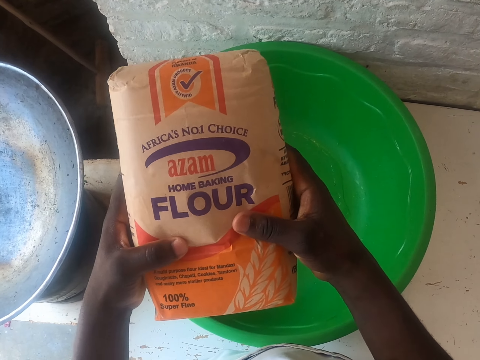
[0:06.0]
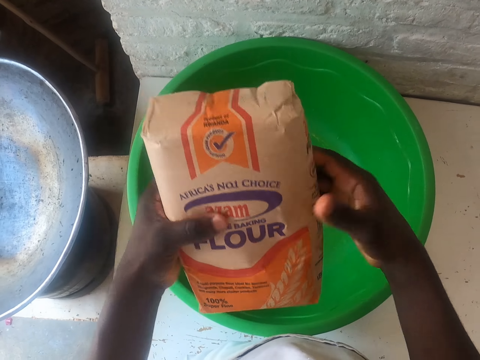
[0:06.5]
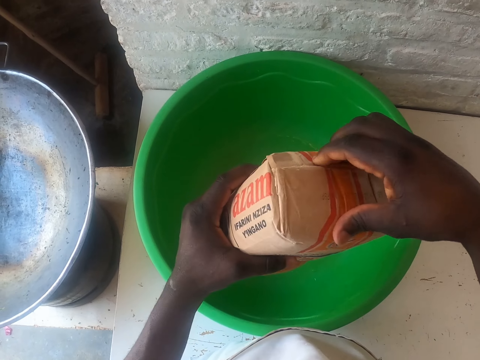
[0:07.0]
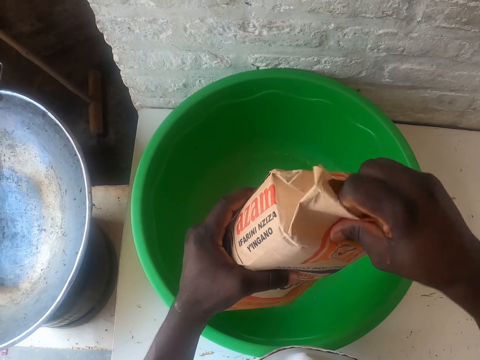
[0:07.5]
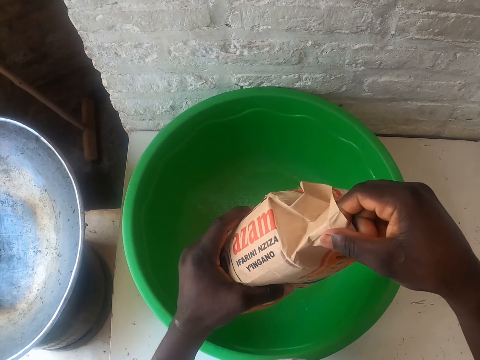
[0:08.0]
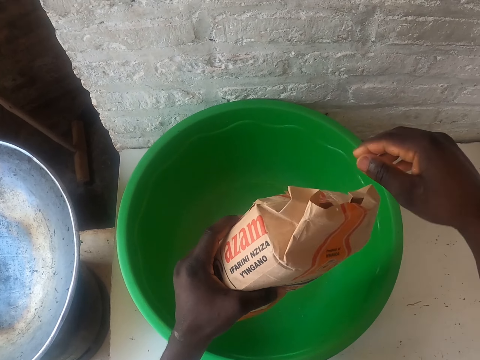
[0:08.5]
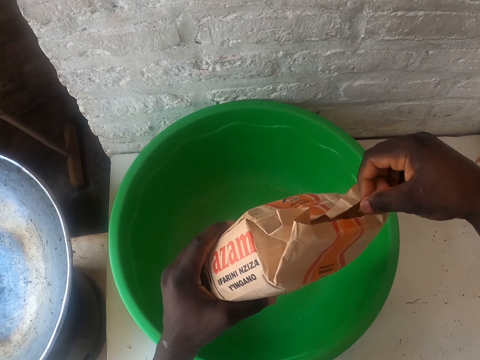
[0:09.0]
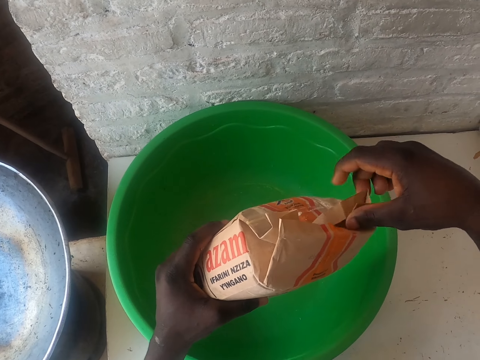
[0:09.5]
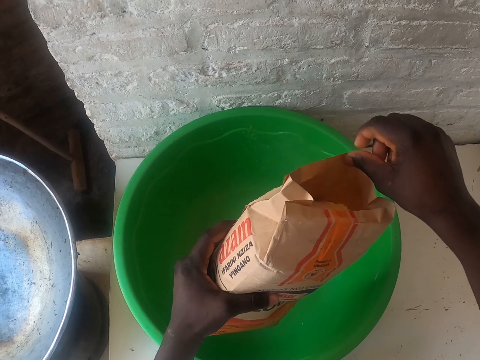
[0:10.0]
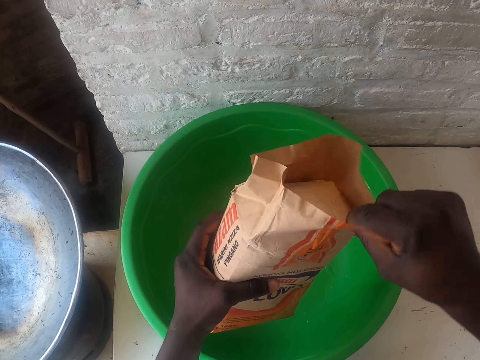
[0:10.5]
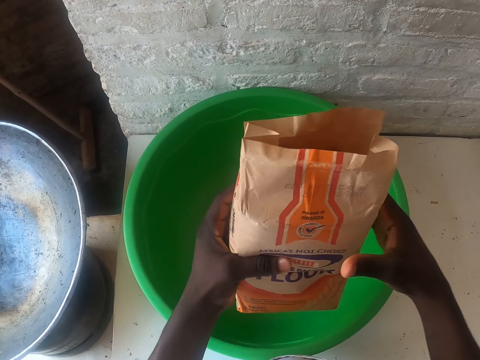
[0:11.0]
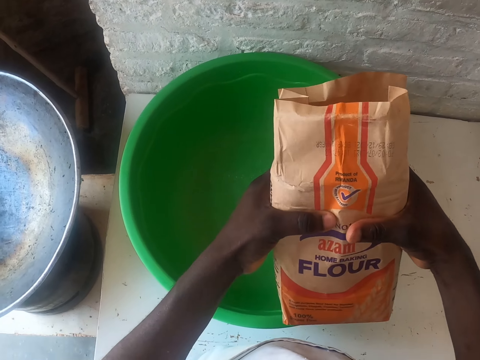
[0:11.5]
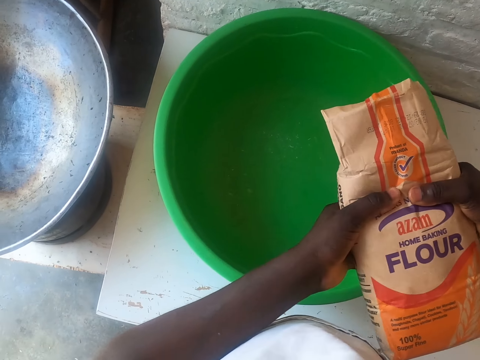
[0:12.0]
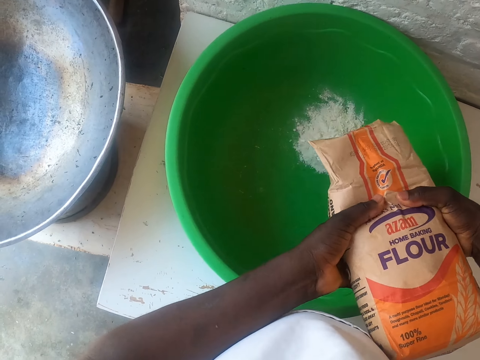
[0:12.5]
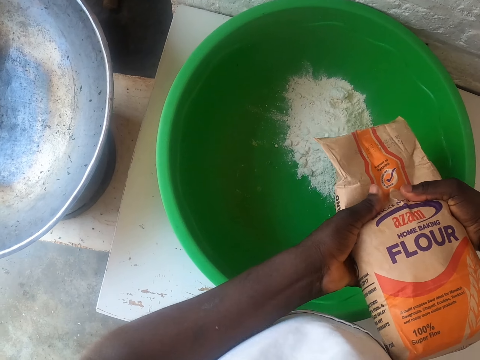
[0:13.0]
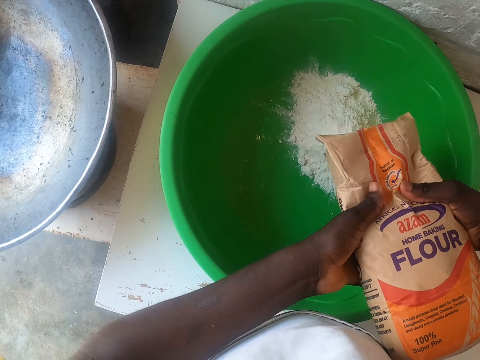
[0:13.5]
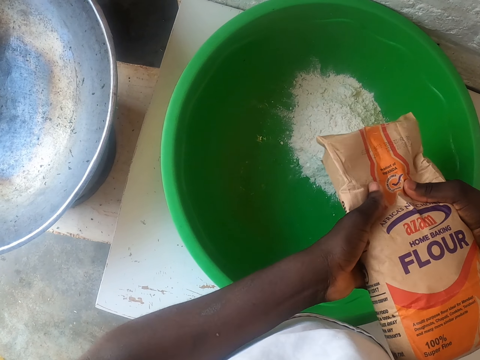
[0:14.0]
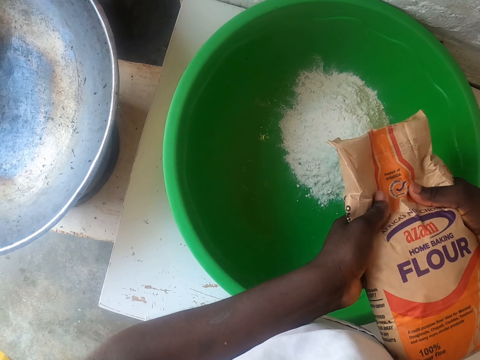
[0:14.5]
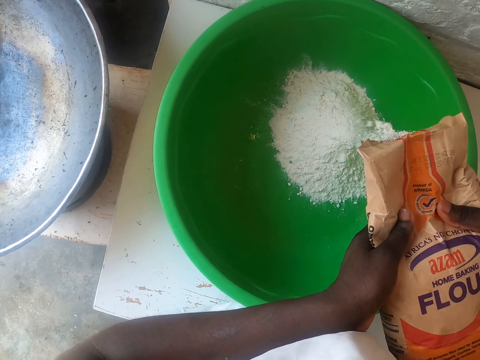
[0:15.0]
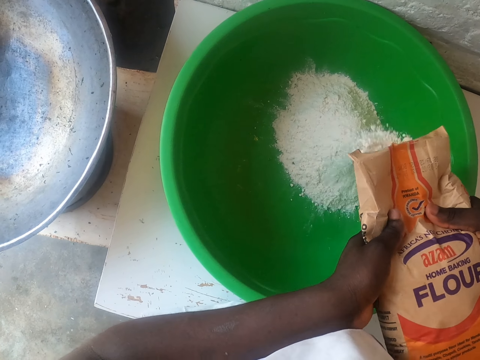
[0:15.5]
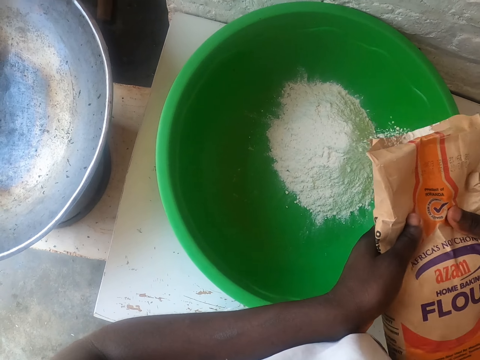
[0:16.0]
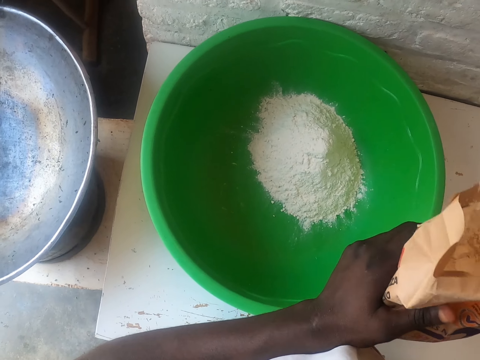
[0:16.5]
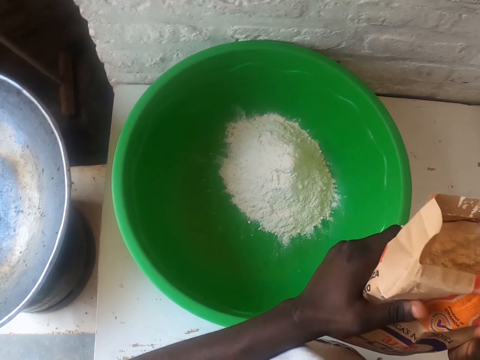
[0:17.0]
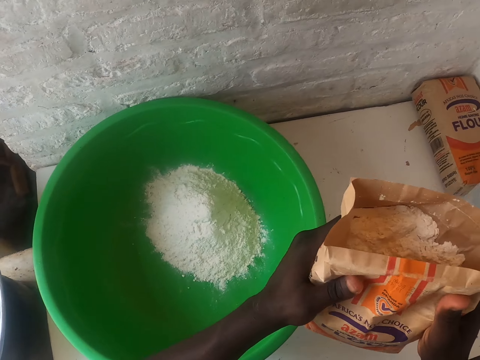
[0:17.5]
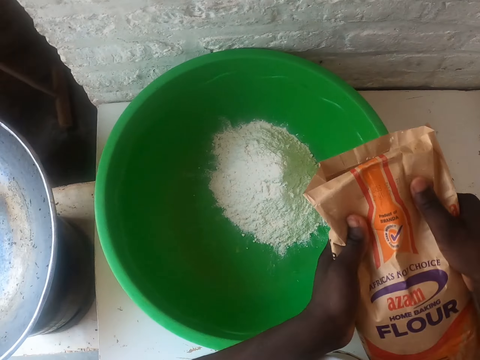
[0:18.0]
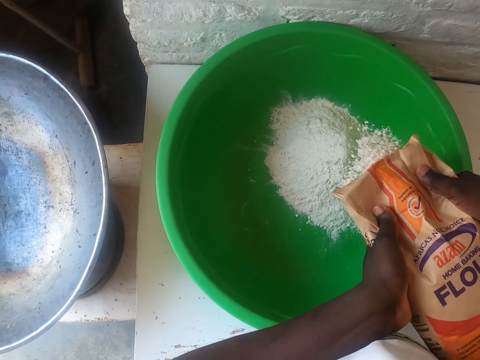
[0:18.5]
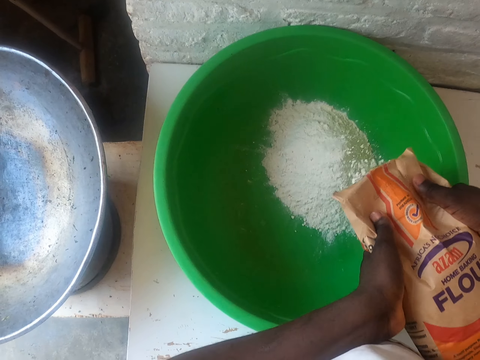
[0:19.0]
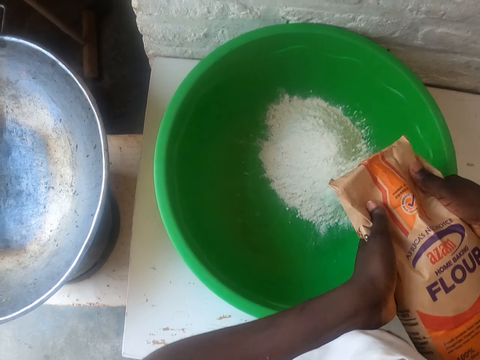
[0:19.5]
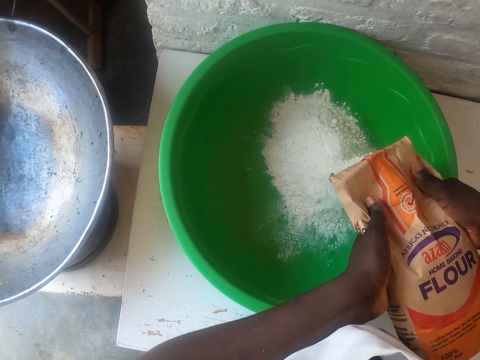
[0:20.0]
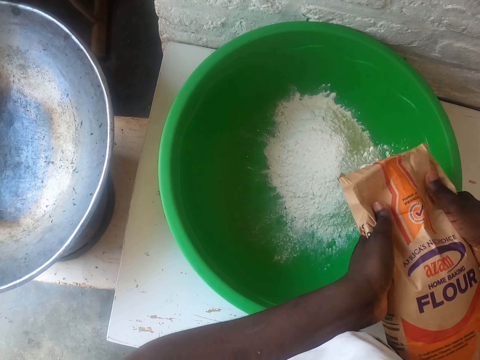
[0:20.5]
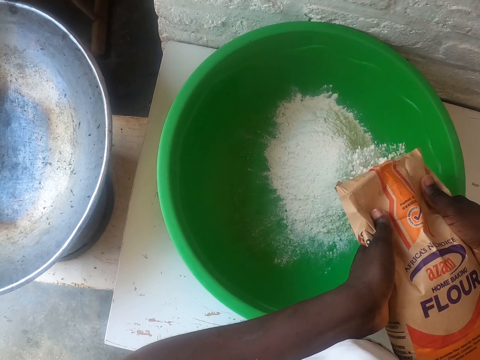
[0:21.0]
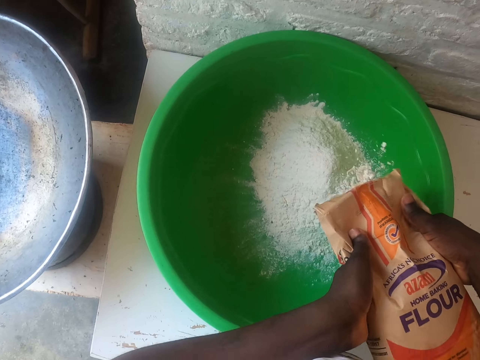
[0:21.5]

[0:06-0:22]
The camera wearer opens a packet of baking flour. They put the baking flour in a basin. They look at the baking flour. They put the baking flour in the basin.

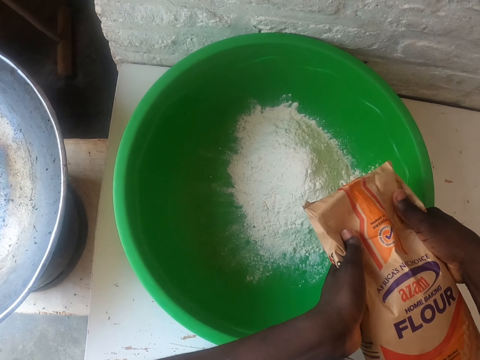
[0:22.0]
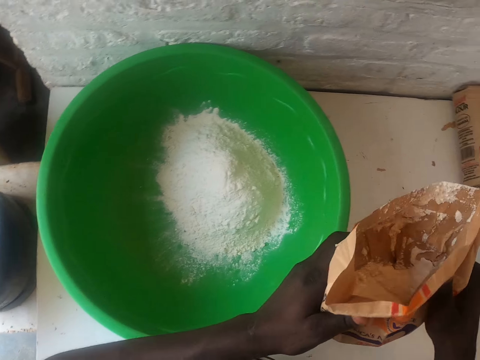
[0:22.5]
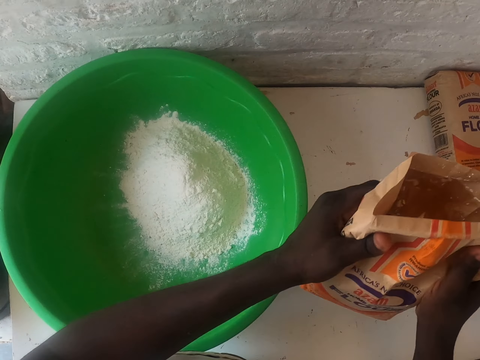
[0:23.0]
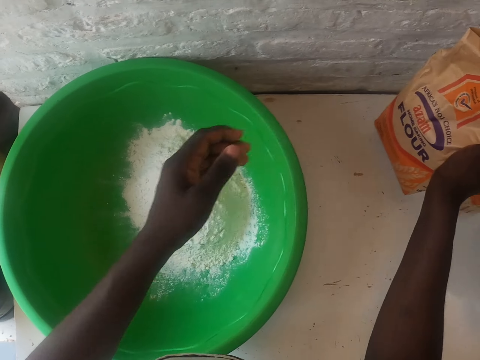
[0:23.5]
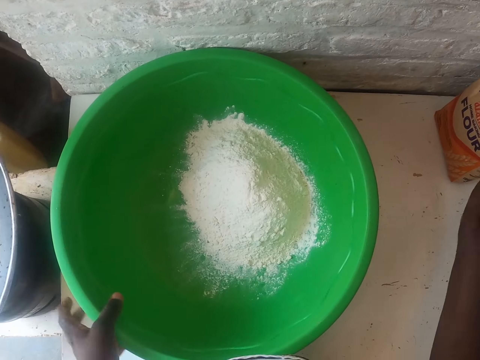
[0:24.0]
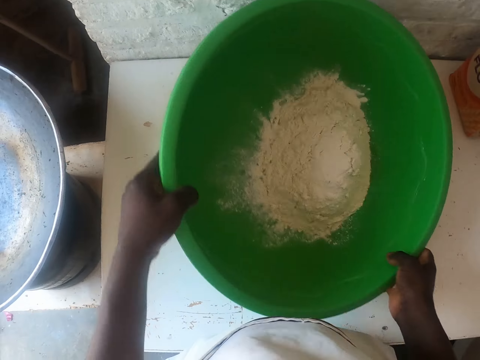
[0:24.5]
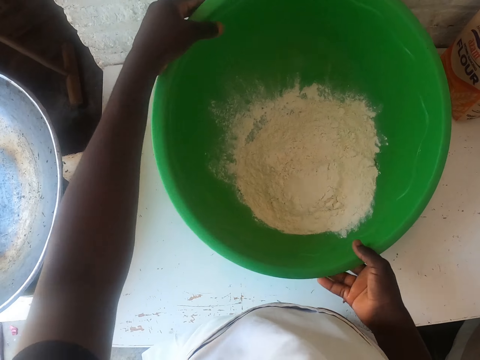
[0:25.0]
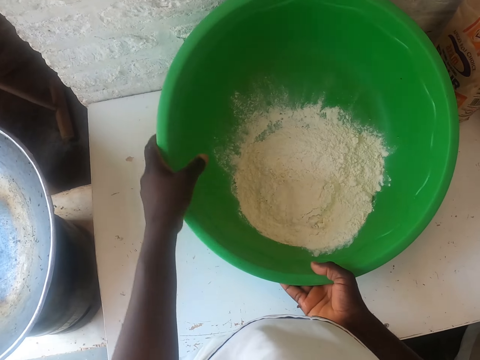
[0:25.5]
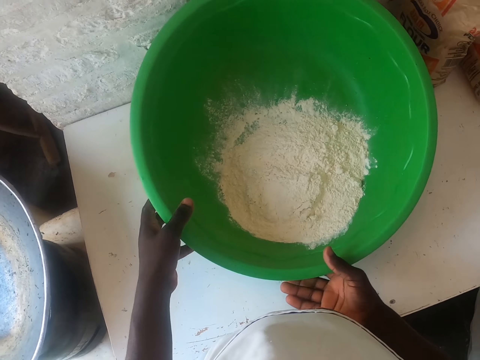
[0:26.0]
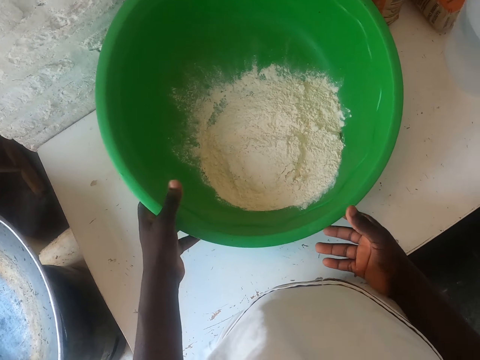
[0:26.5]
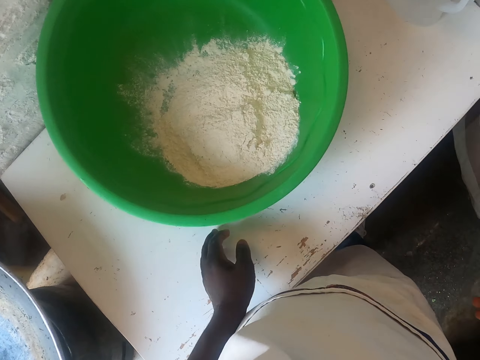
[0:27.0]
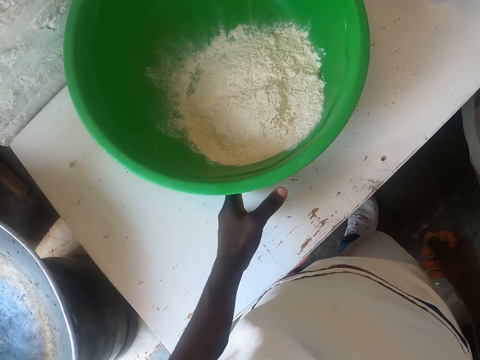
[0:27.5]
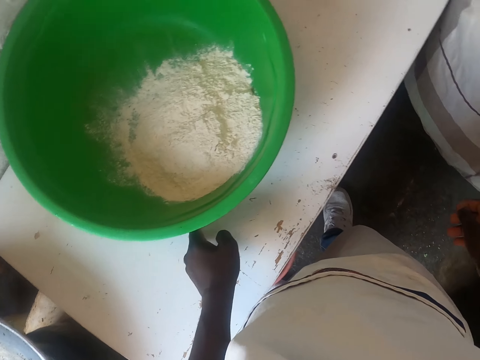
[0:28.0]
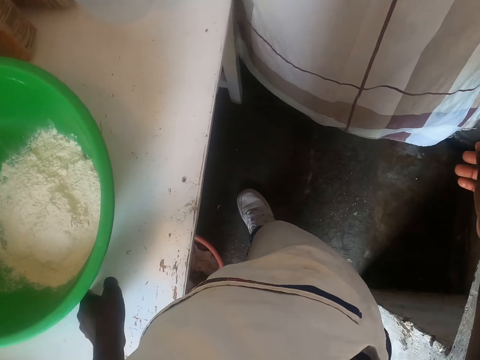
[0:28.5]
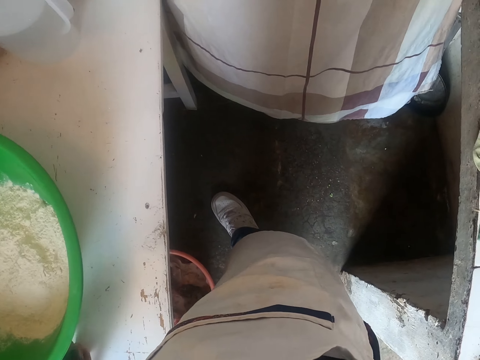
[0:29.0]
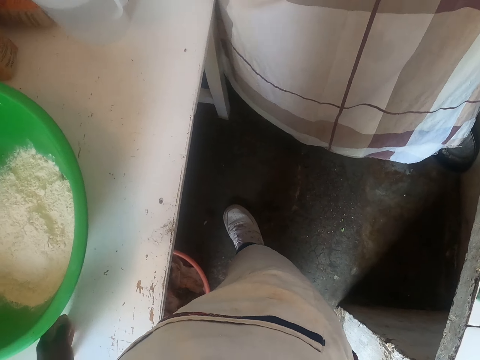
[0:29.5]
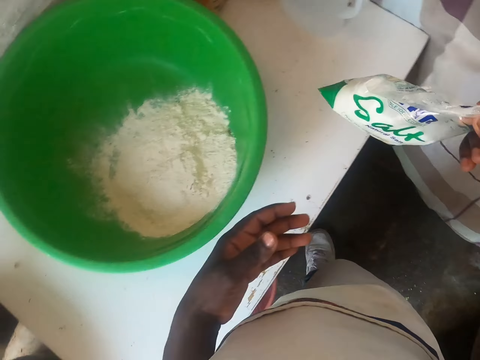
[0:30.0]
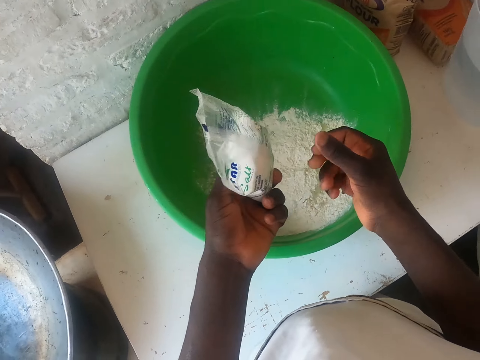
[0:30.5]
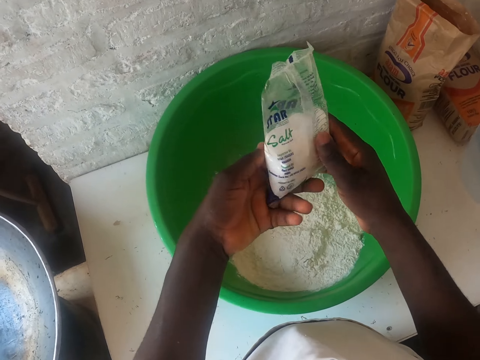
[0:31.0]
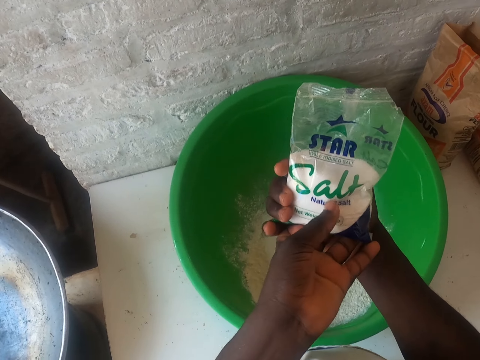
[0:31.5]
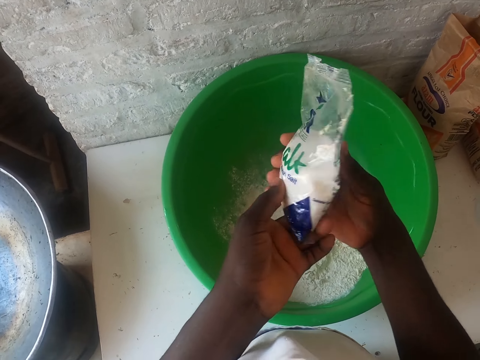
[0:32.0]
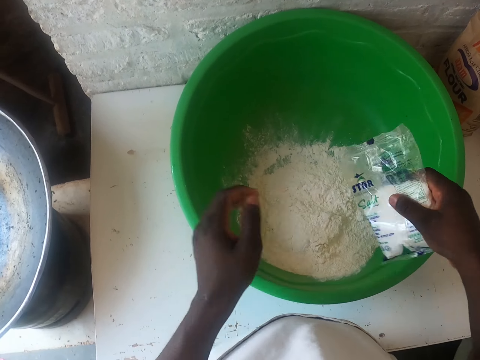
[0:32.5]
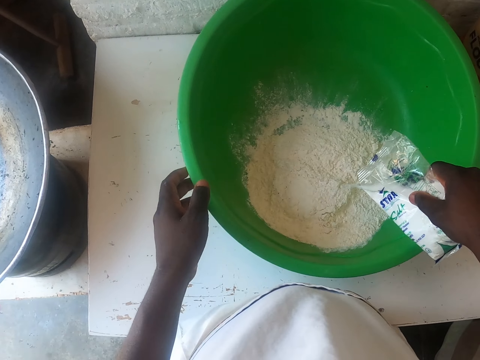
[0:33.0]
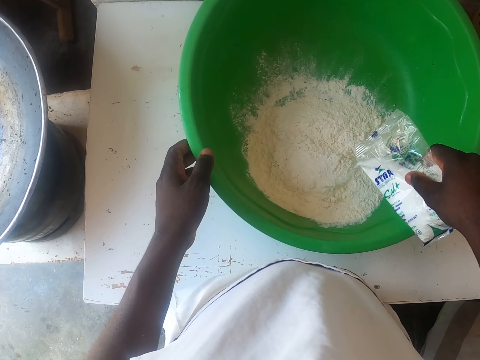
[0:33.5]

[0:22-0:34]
The camera wearer looks at the baking flour. They put the packet of baking flour down. They take the basin and put the basin down. They look around. They take a packet of salt. They shift the packet of salt to the left hand. They look at the packet of salt. They carry the salt with both hands. They add the salt to the baking flour.
